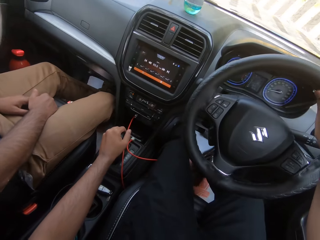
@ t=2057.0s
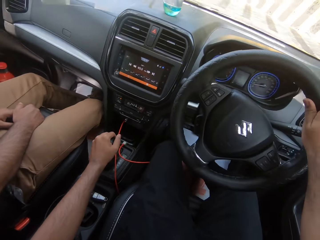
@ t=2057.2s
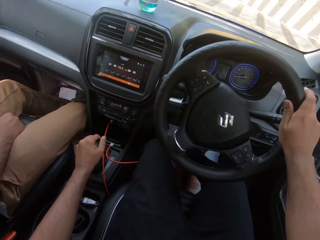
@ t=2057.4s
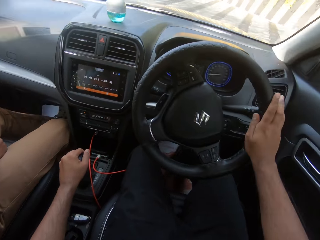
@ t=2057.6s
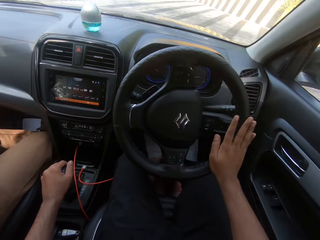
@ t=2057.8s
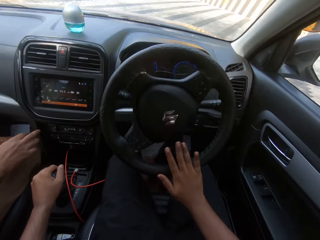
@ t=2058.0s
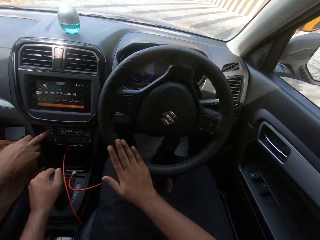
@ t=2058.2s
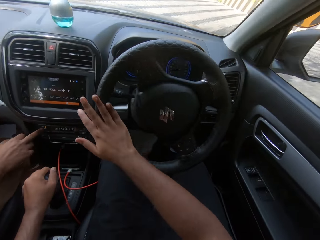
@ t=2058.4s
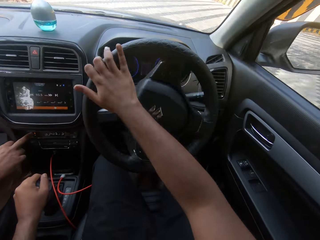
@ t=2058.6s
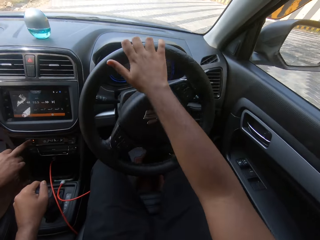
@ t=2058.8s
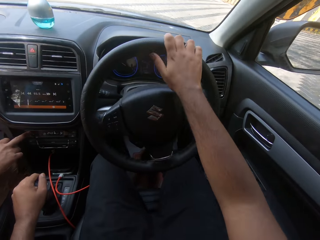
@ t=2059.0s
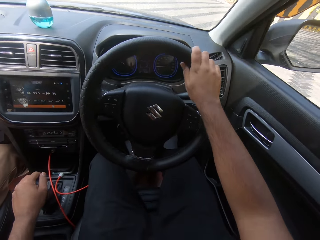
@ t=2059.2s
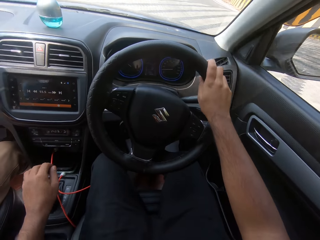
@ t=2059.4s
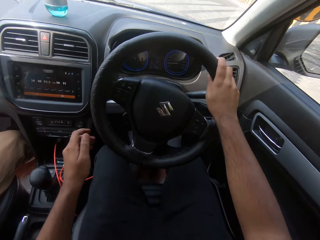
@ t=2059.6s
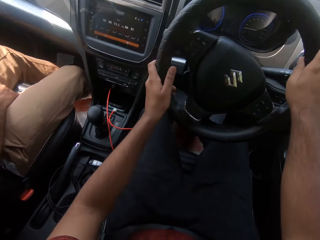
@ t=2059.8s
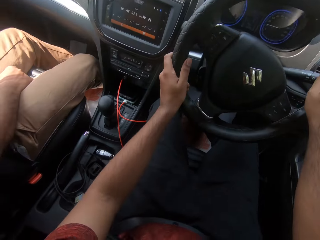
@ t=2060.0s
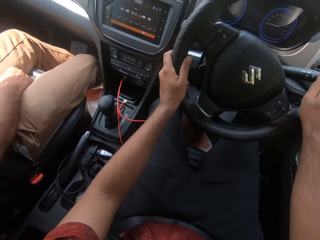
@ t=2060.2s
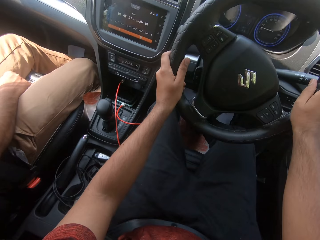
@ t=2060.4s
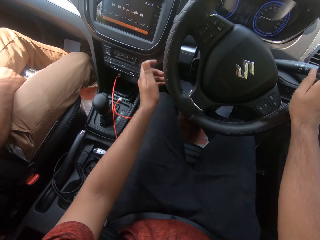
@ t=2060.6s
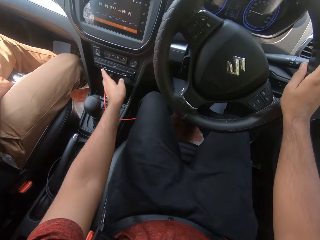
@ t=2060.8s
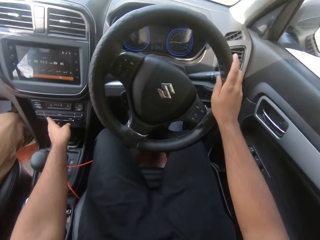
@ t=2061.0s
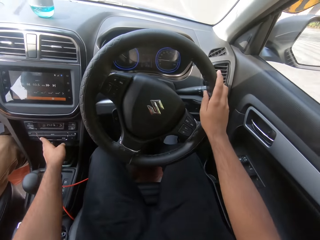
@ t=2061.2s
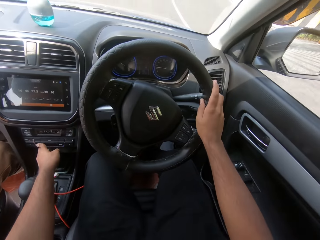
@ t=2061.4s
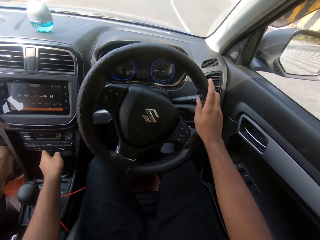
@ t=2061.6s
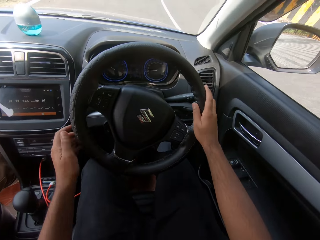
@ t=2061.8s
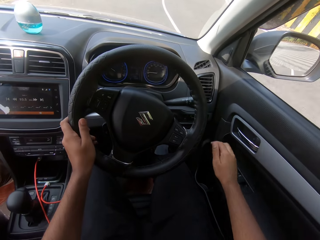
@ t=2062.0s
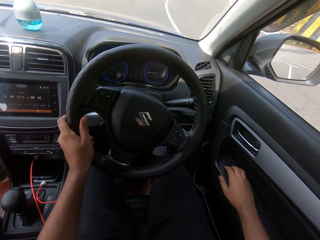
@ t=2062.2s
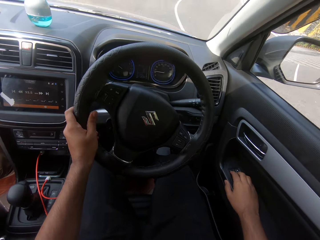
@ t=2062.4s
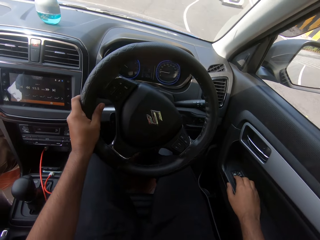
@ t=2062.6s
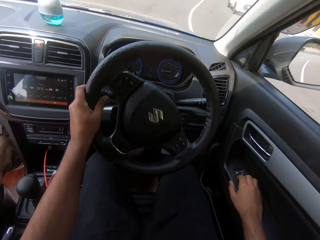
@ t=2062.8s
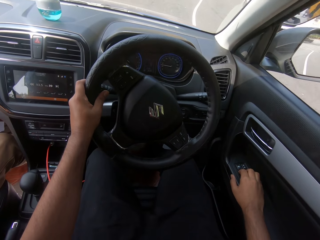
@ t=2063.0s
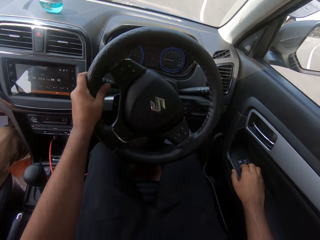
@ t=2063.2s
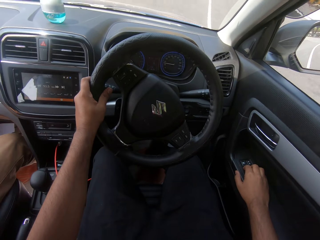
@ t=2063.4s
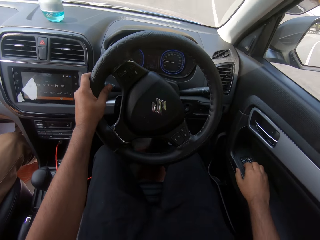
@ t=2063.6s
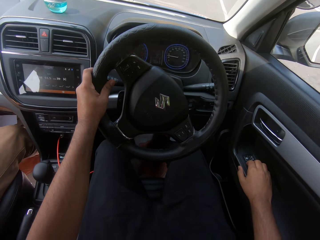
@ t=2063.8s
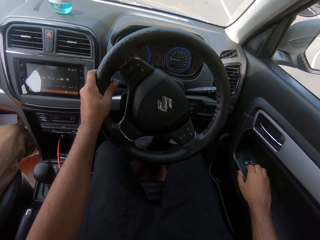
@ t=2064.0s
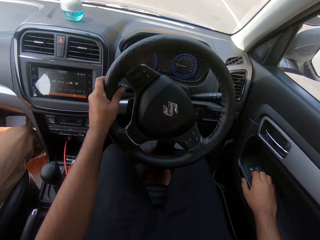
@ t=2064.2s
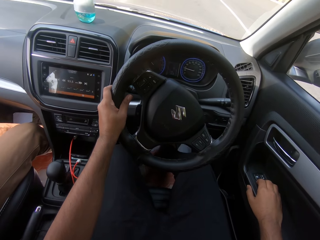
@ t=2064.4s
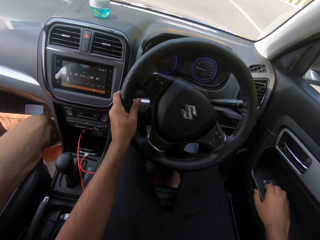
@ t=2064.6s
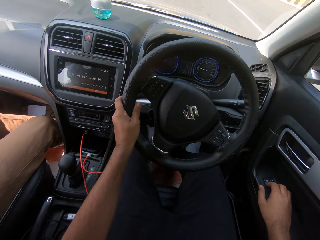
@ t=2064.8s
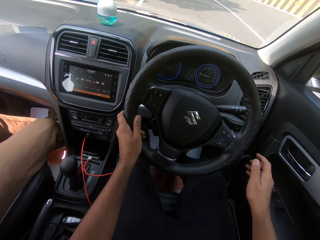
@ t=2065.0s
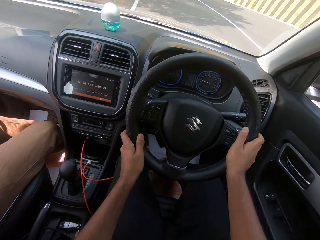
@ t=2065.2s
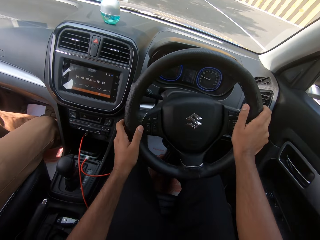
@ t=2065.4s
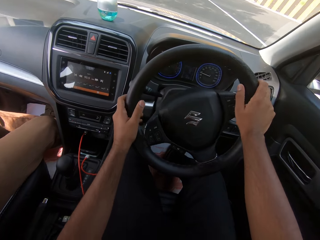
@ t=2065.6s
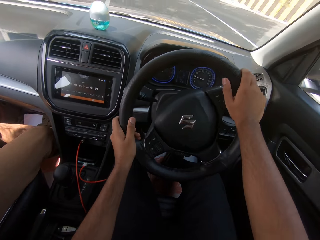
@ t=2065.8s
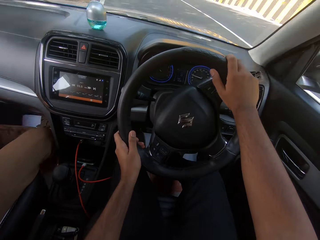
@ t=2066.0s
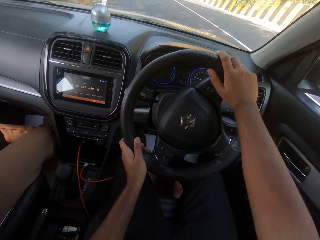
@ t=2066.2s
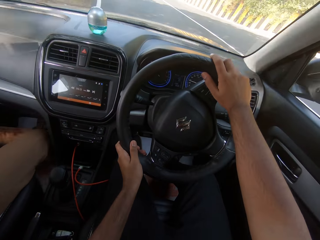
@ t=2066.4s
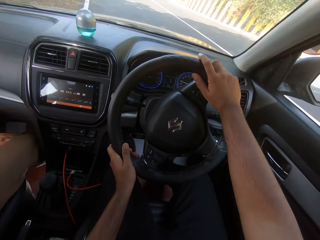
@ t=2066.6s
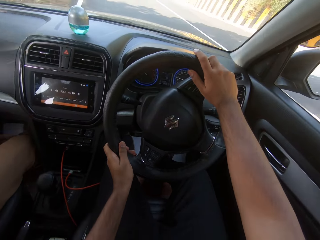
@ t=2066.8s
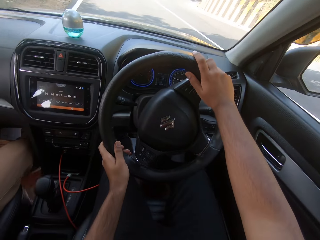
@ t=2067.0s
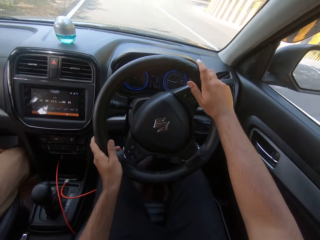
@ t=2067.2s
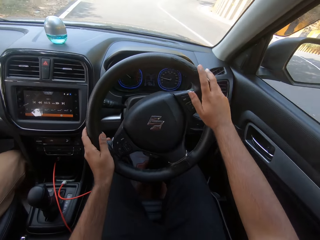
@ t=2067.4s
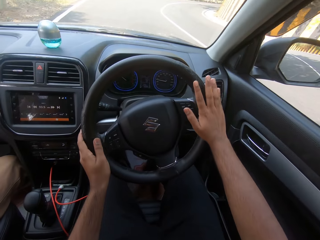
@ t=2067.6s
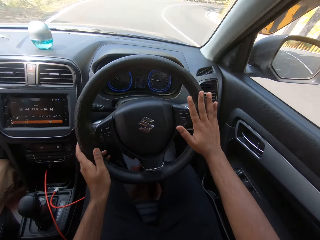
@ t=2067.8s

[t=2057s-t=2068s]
The camera wearer holds the car steering with his left hand. He drives the car on the expressway with both hands on the steering. He presses the car radio with his left hand. He drives the car on the expressway with his right hand on the steering. He tunes the radio. He holds the car steering wheel with his left hand. He removes his right hand from the car steering. He drives the car on the expressway with his left hand on the steering. He touches the door. He turns the car steering with both hands. He drives the car on the expressway with both hands on the steering.

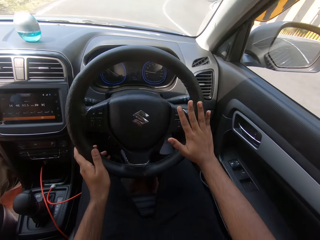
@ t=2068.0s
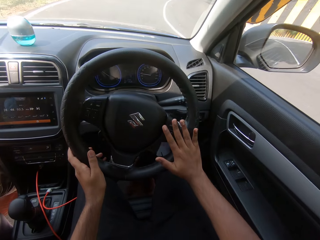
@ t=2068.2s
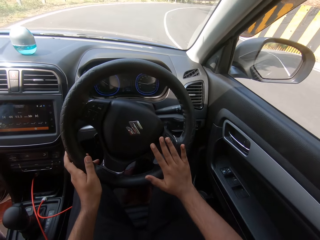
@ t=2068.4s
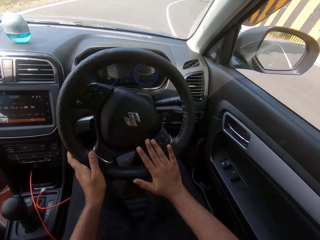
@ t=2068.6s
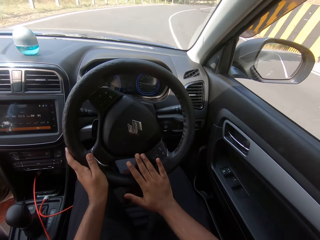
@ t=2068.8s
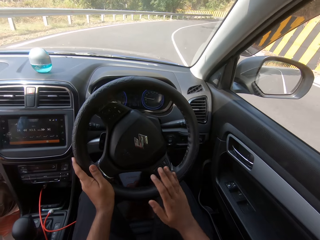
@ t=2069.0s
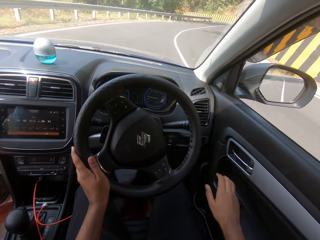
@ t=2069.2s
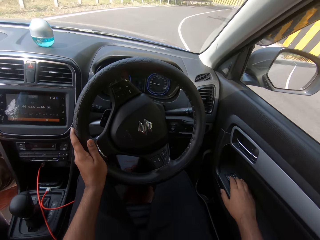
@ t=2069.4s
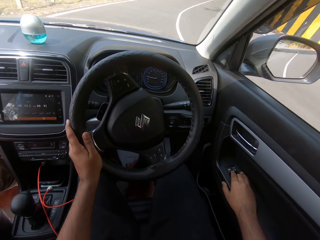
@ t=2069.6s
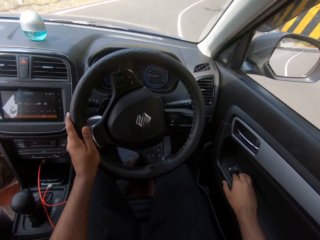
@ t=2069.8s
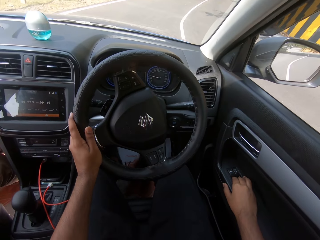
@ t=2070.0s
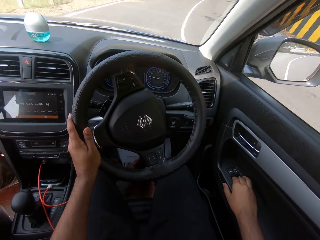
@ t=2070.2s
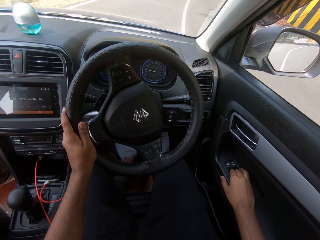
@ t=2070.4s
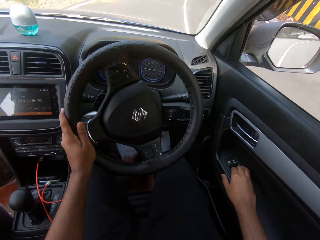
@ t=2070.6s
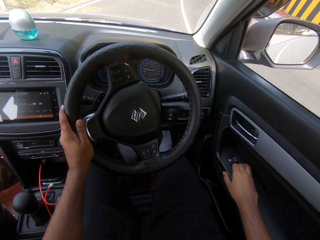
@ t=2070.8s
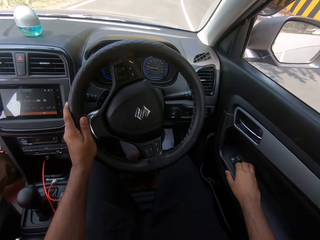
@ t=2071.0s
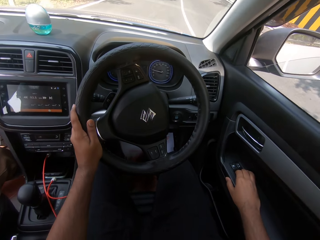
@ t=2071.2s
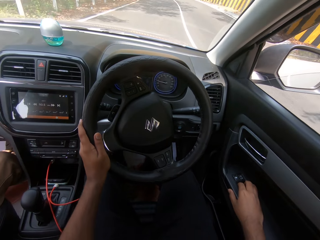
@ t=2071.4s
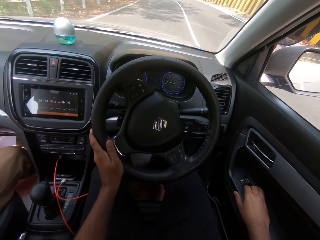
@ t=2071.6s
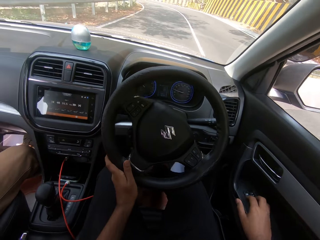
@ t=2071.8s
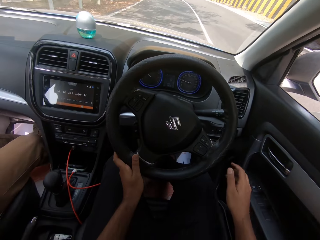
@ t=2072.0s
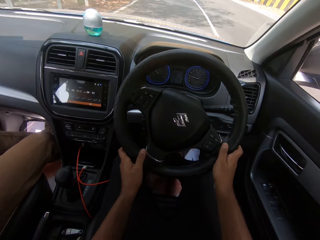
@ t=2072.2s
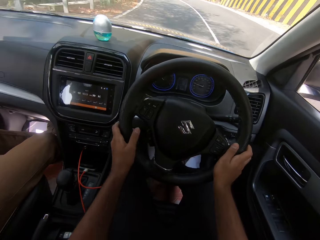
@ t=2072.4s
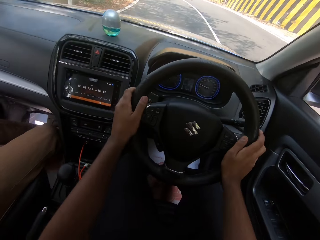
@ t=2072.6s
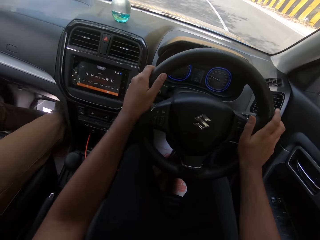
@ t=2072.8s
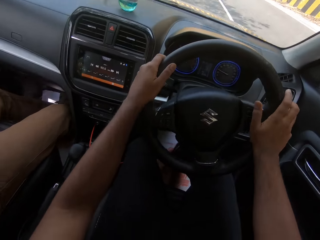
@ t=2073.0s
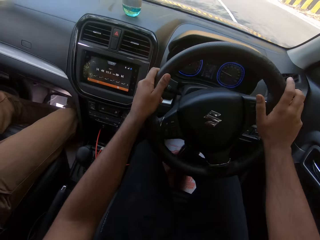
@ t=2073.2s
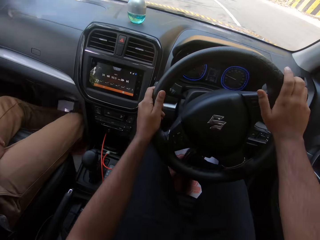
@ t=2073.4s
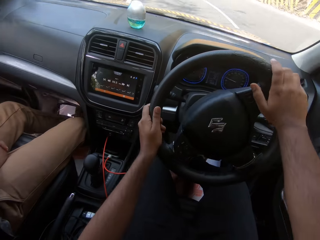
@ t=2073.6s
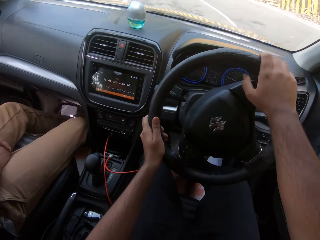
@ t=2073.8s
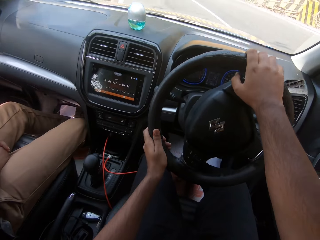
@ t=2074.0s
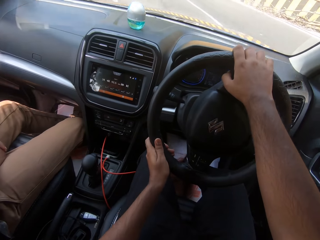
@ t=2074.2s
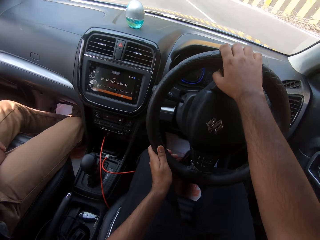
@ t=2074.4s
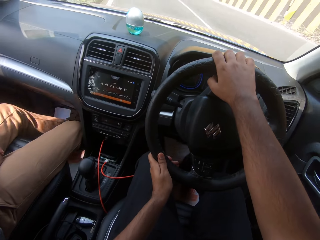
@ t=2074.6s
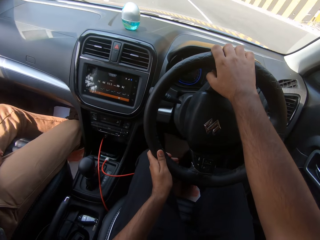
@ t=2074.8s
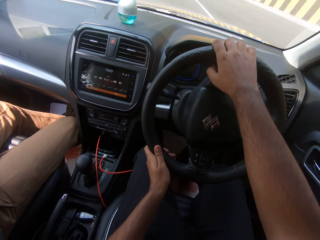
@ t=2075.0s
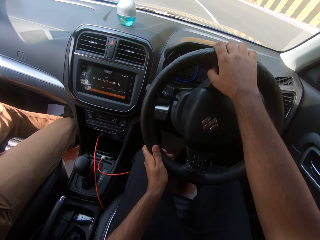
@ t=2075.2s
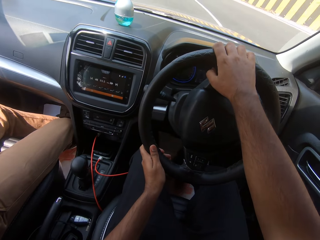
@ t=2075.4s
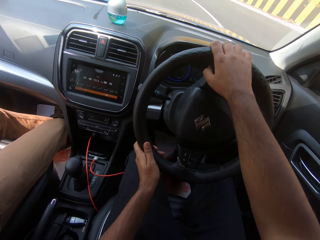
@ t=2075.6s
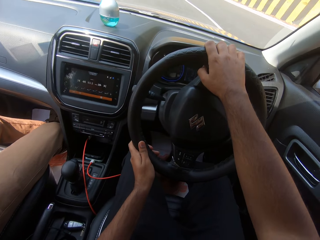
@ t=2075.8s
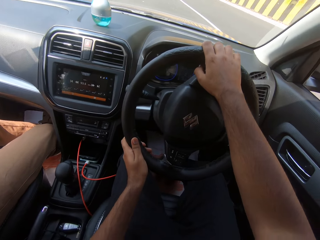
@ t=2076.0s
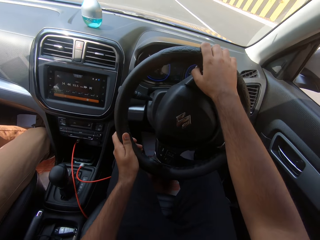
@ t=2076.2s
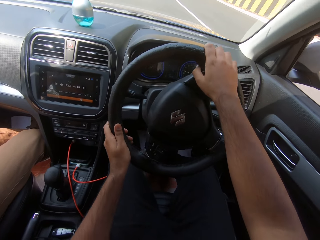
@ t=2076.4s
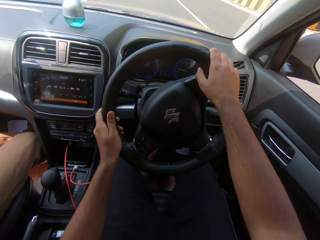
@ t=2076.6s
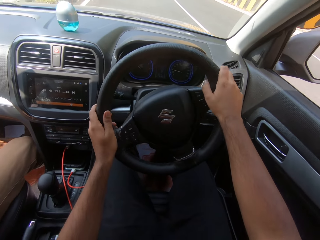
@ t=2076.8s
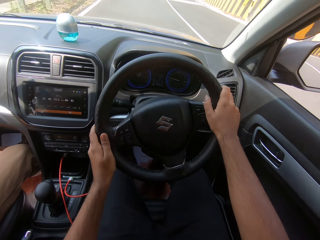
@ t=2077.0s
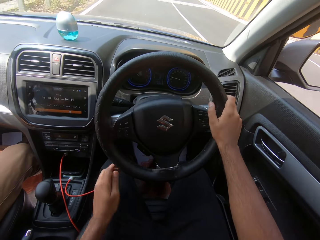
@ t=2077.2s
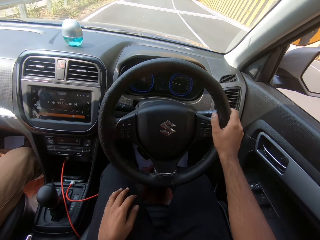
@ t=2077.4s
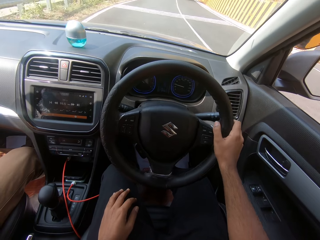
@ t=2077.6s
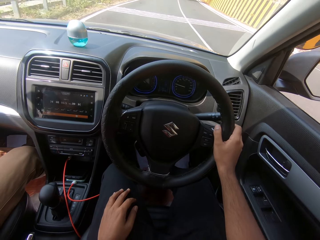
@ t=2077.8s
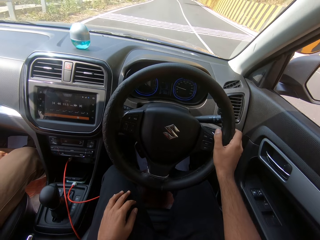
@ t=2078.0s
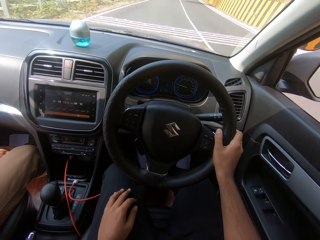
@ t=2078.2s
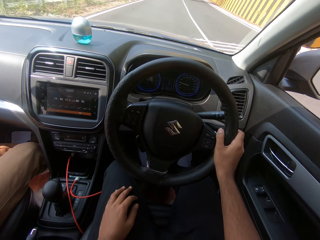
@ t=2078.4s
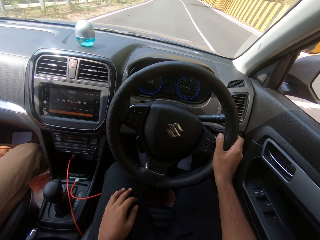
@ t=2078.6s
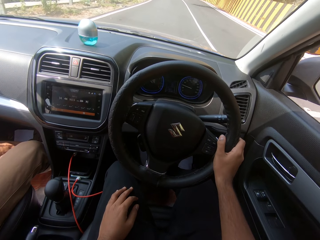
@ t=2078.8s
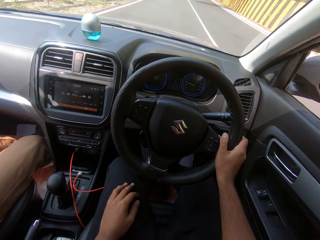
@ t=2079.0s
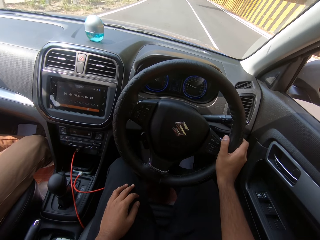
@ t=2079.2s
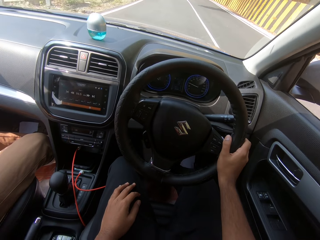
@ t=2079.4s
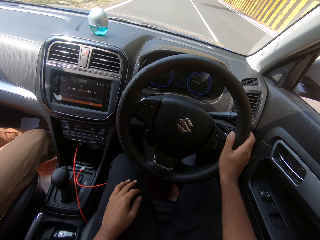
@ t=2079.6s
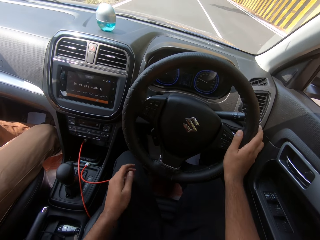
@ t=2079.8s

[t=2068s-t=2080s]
The camera wearer turns right on the road. He raises the car window. He opens the car window with his right hand. He drives the car on the expressway with his left hand on the steering. He turns the car steering with both hands. He drives the car on the expressway with both hands on the steering. He removes his left hand from the car steering. He drives the car on the expressway with his right hand on the steering.
